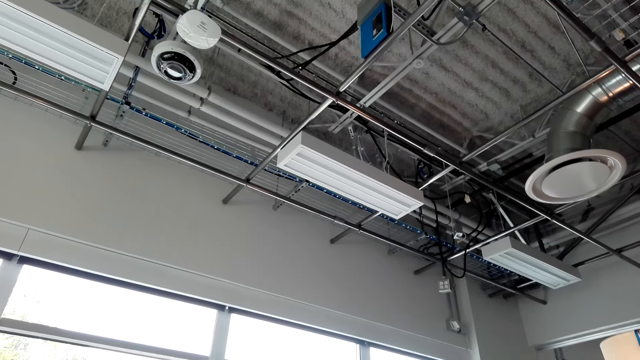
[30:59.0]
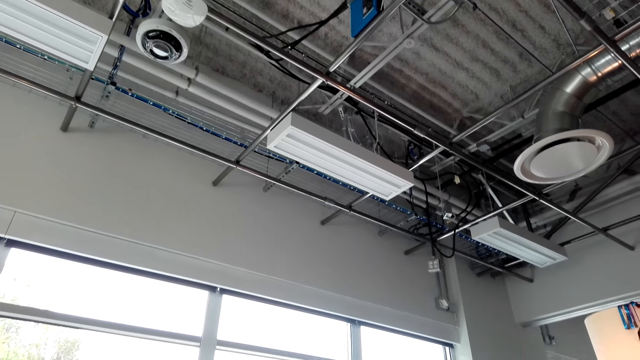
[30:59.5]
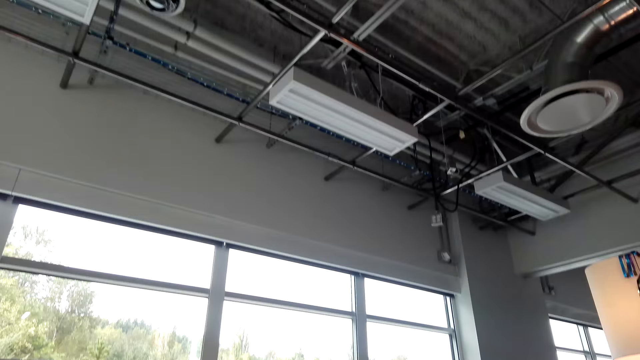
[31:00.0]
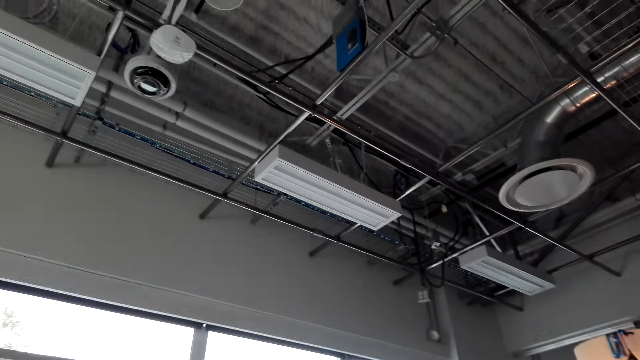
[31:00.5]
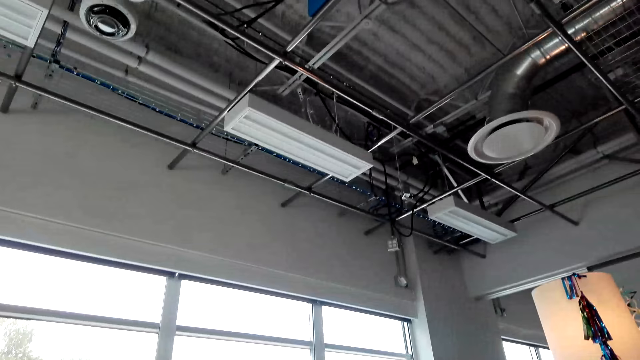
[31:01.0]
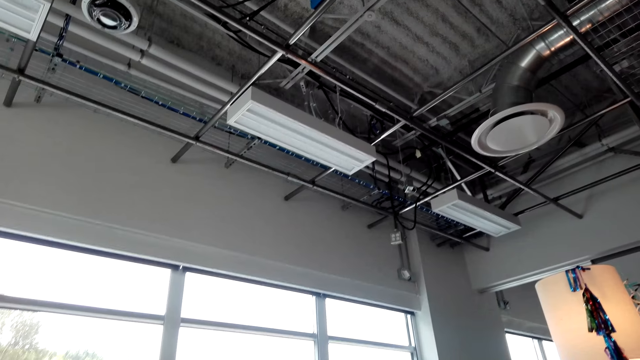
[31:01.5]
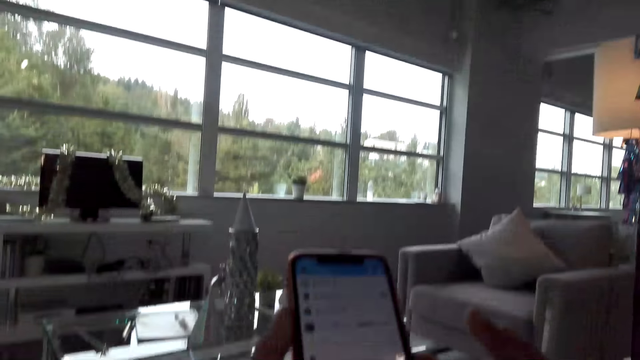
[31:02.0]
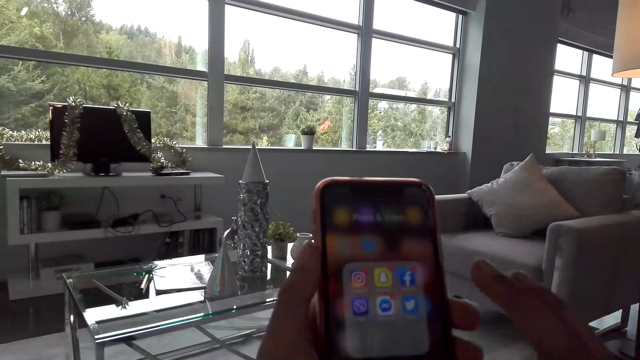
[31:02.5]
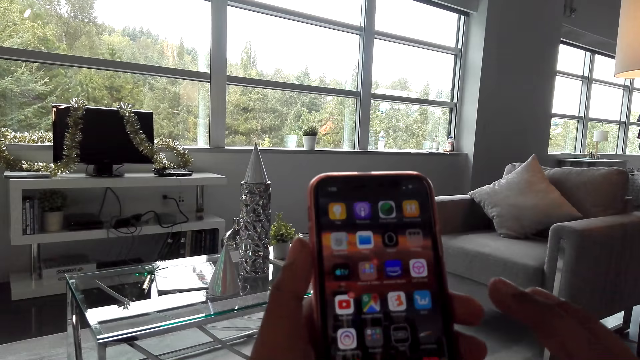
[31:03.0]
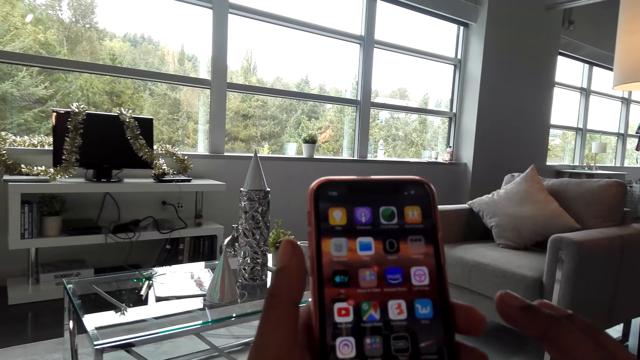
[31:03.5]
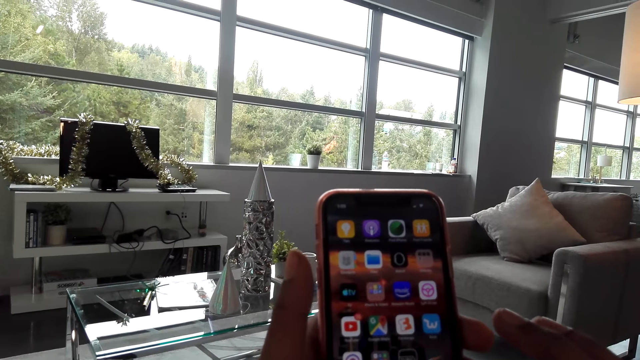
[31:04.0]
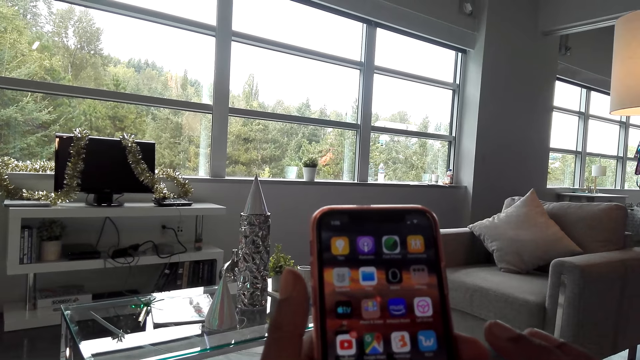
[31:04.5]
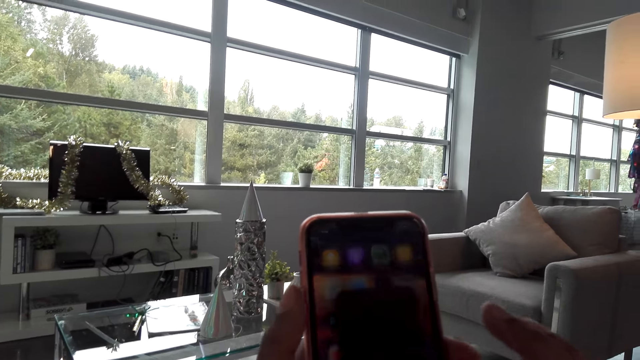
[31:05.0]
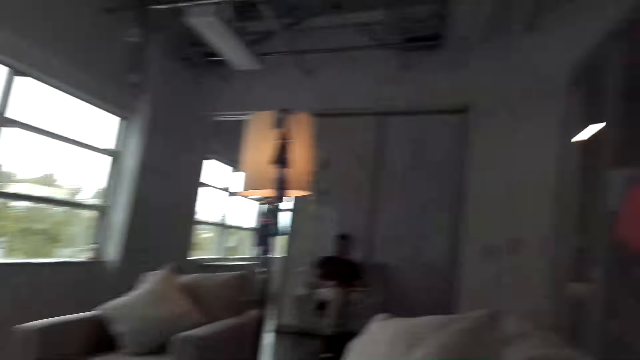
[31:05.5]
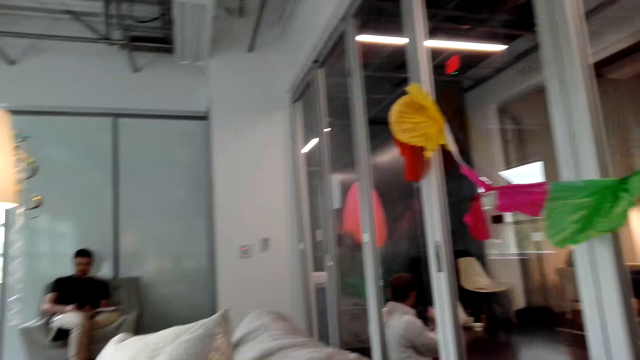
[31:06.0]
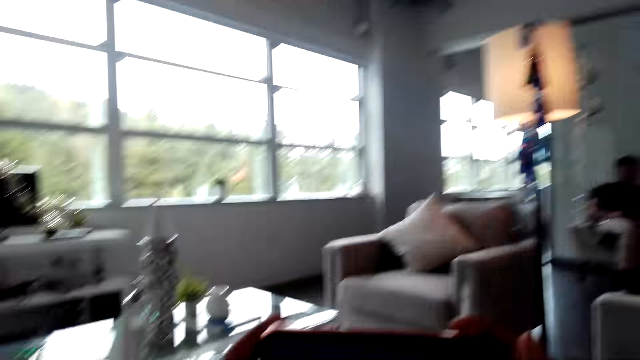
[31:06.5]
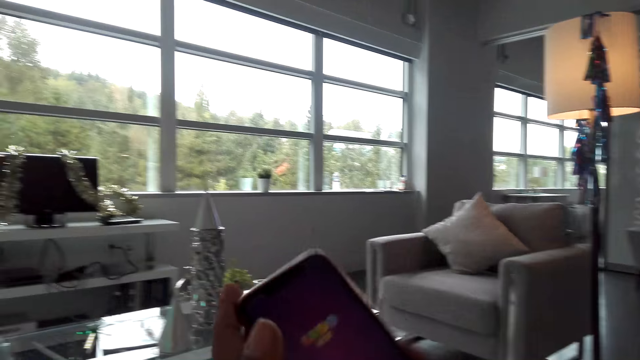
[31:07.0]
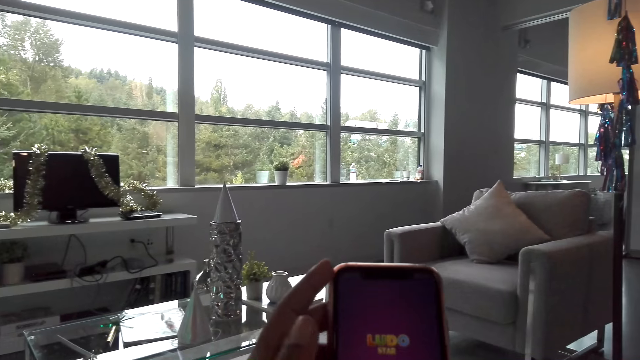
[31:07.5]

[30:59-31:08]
The camera wearer stares in the room. They operate the mobile phone in the room.

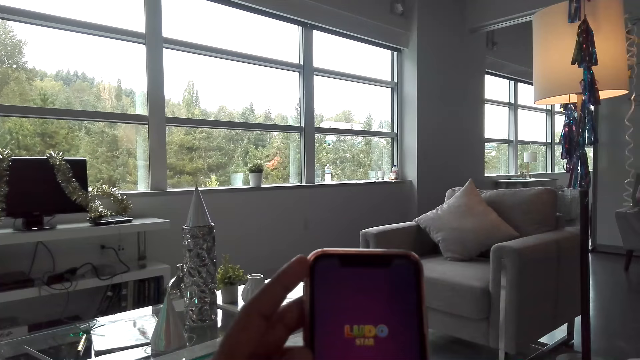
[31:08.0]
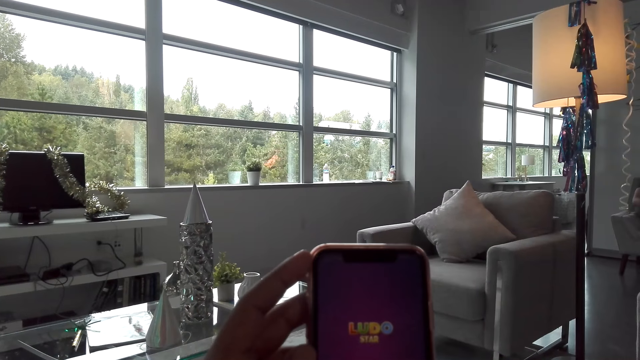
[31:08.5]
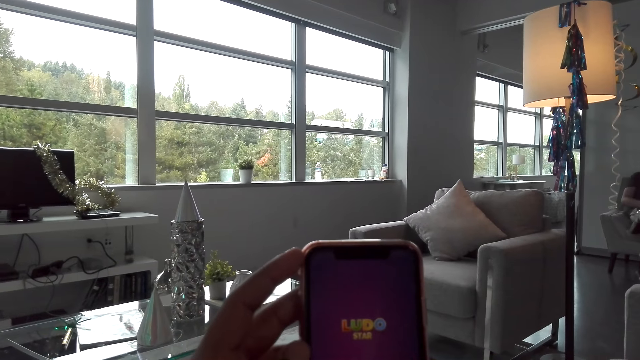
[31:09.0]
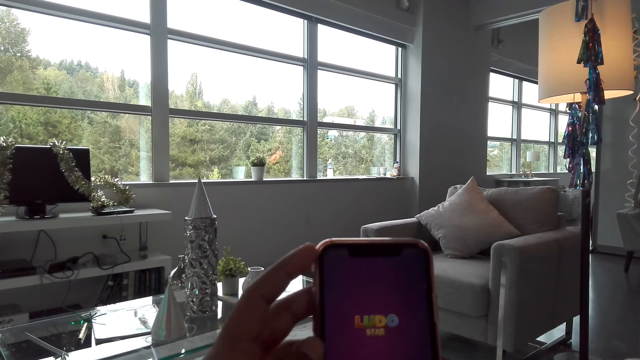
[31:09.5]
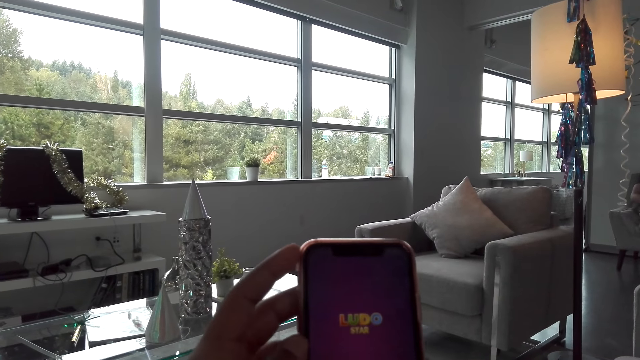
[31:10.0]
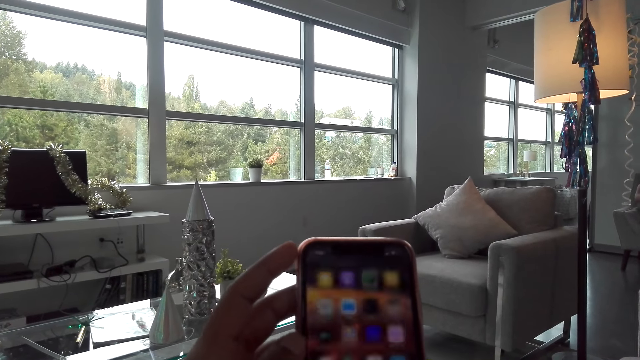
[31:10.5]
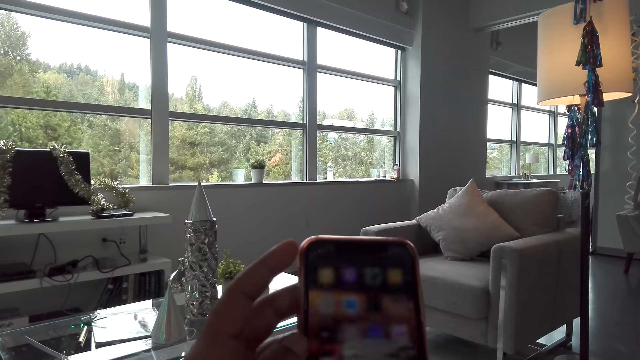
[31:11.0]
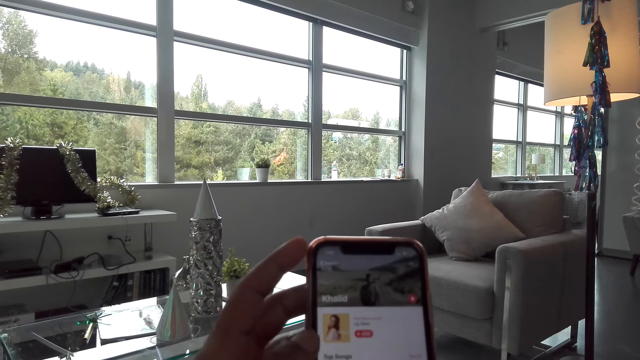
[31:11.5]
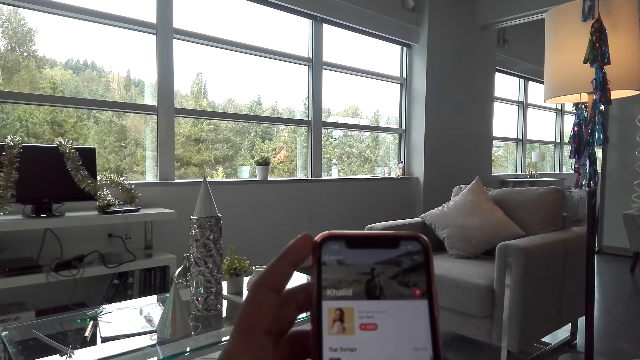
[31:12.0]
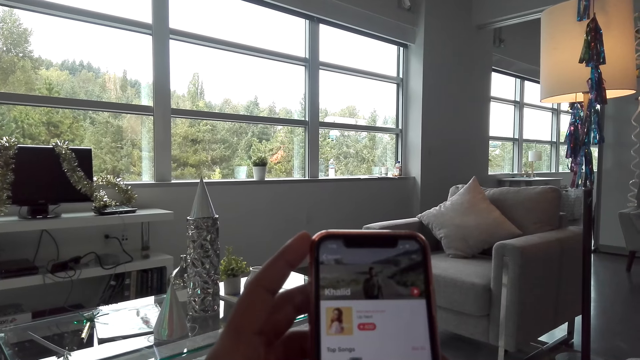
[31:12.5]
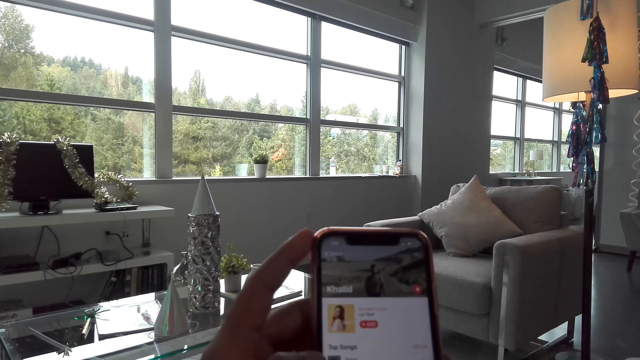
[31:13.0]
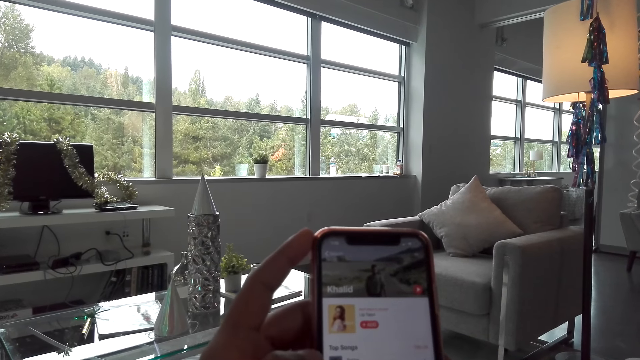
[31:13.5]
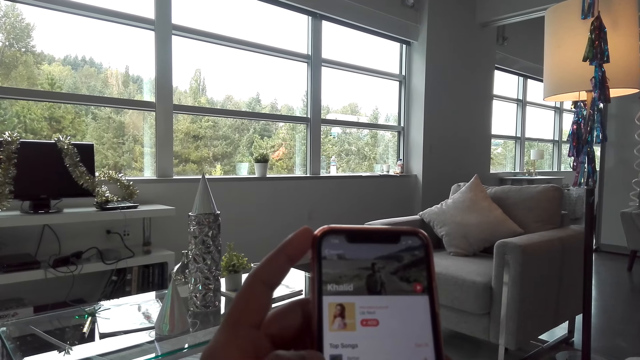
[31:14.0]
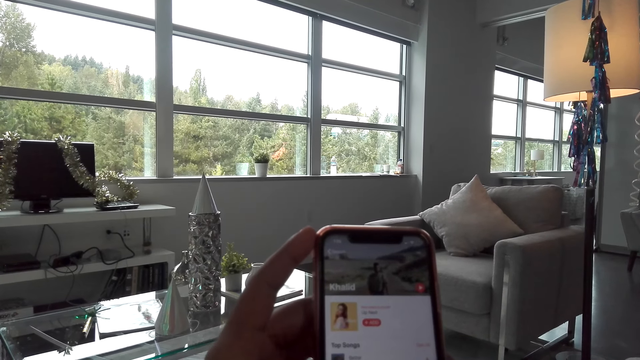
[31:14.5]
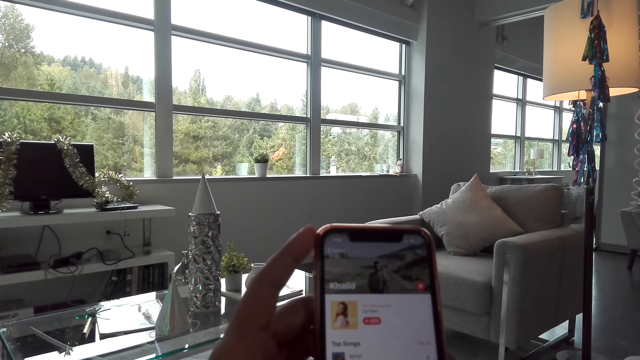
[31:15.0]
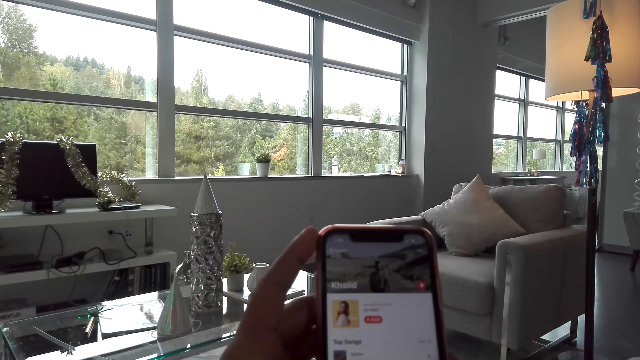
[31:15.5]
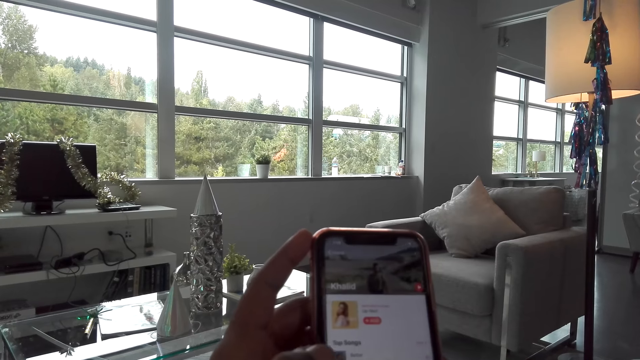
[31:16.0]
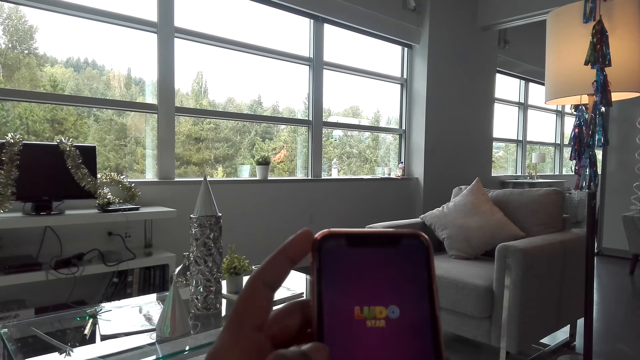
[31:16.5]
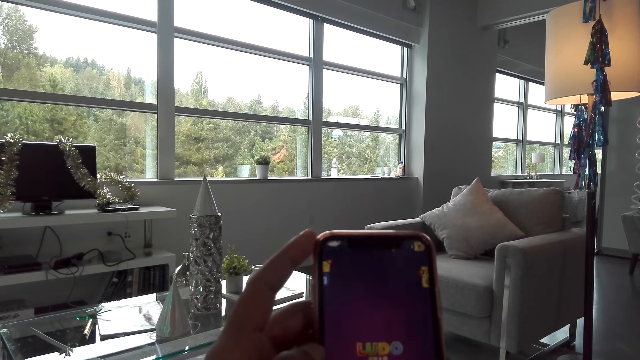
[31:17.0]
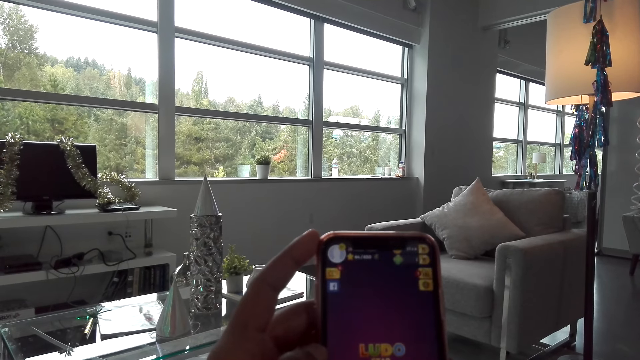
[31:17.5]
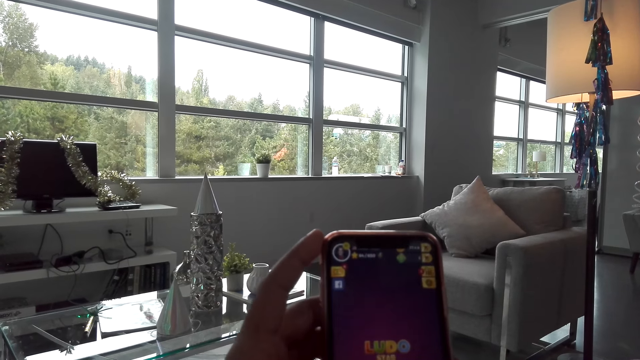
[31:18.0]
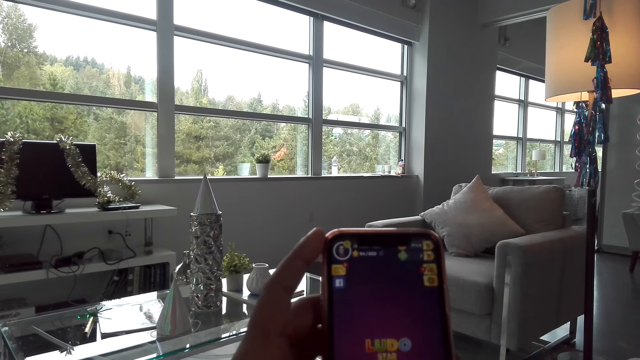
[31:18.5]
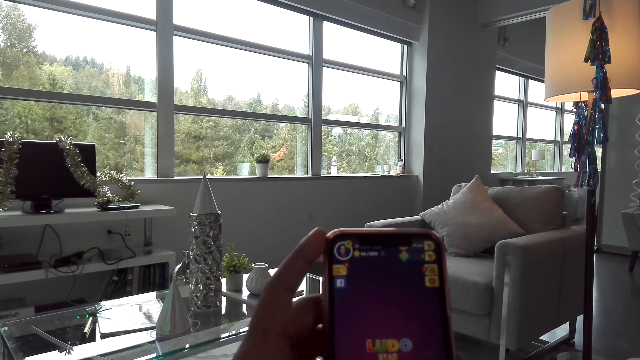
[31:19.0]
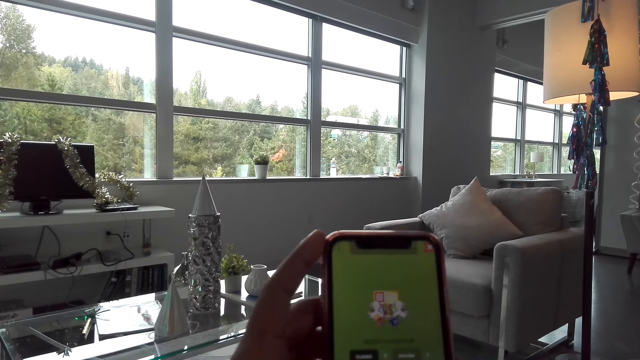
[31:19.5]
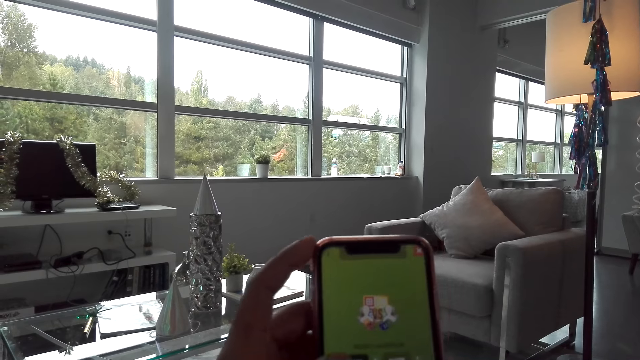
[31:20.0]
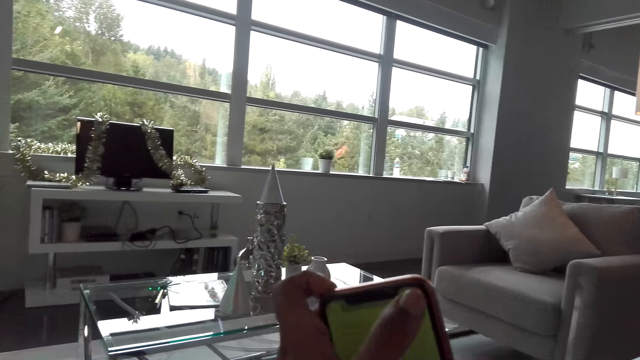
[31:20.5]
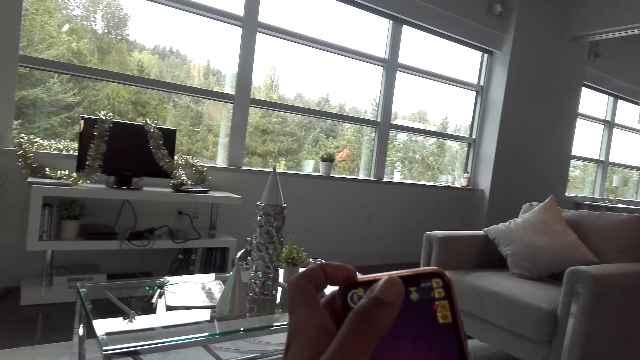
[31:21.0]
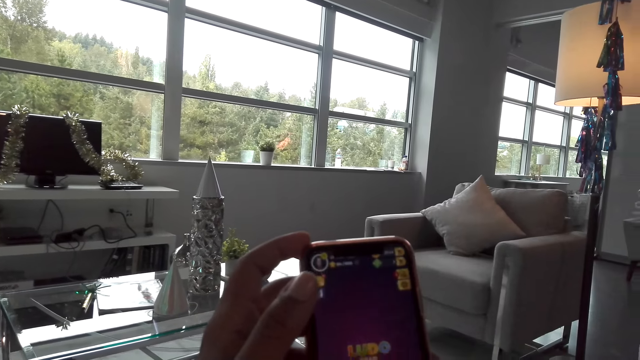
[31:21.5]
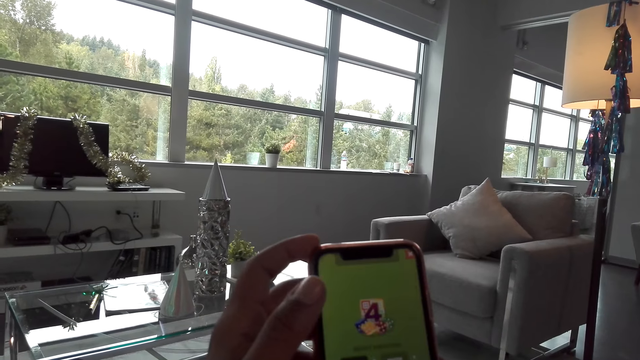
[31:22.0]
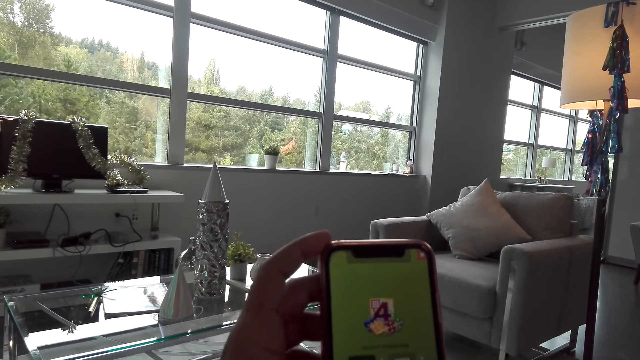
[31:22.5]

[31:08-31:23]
The camera wearer plays a game on the mobile phone. They operate the mobile phone in the room. They play a game on the mobile phone.
